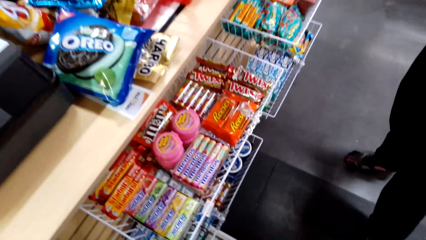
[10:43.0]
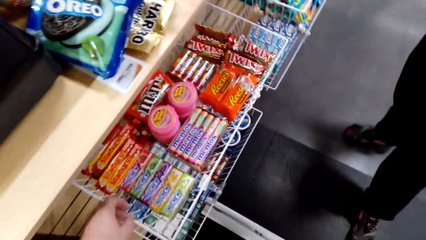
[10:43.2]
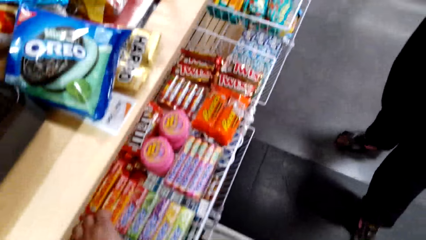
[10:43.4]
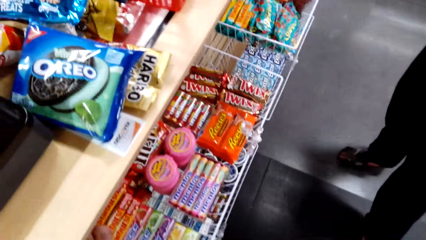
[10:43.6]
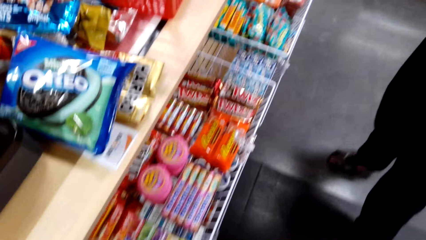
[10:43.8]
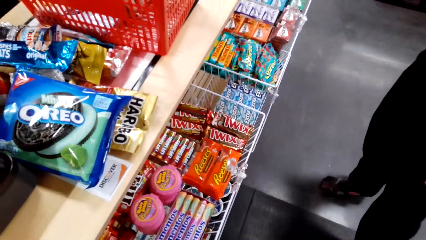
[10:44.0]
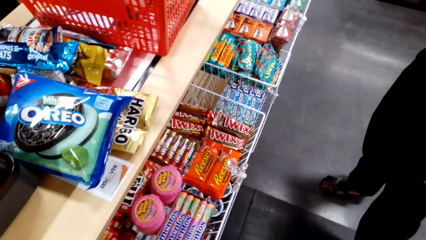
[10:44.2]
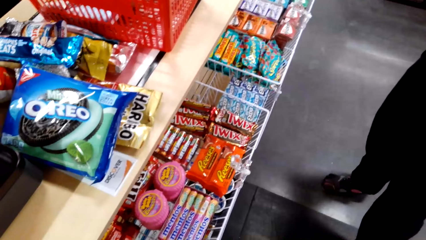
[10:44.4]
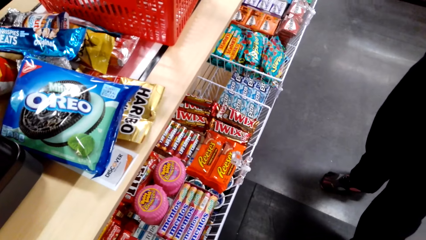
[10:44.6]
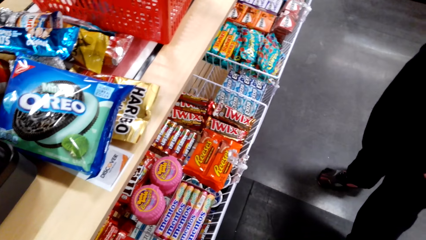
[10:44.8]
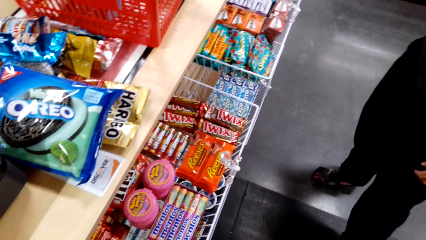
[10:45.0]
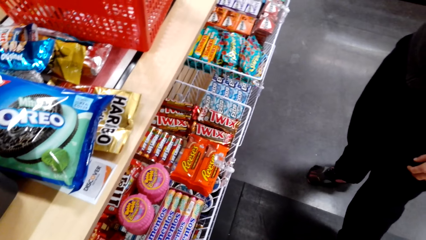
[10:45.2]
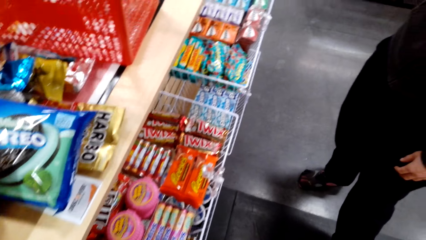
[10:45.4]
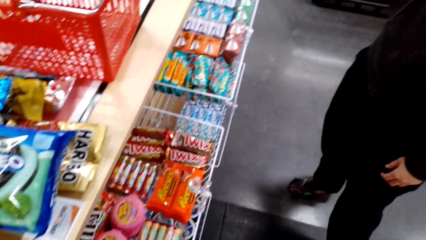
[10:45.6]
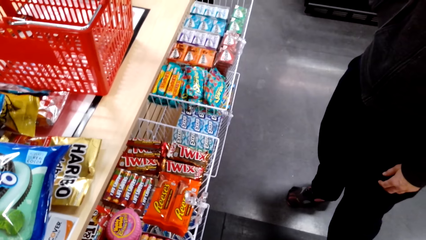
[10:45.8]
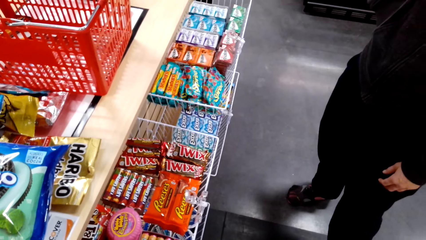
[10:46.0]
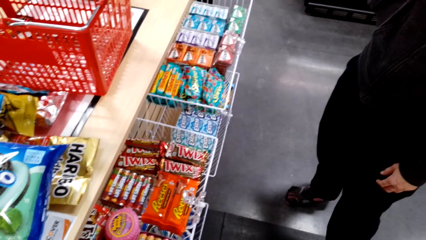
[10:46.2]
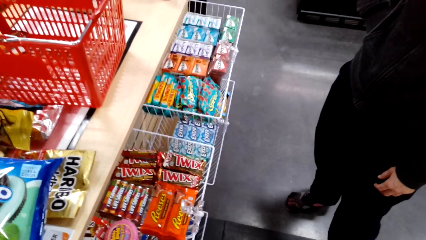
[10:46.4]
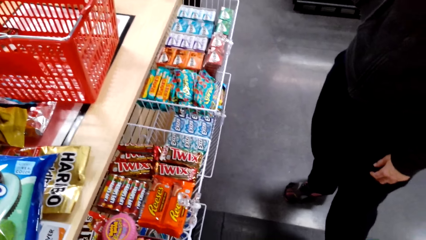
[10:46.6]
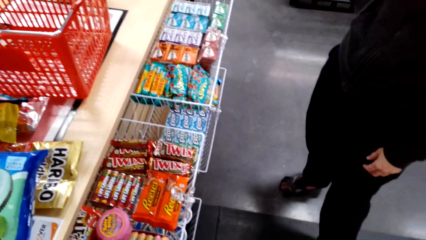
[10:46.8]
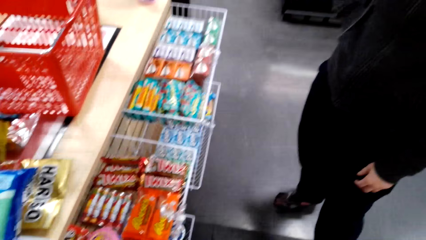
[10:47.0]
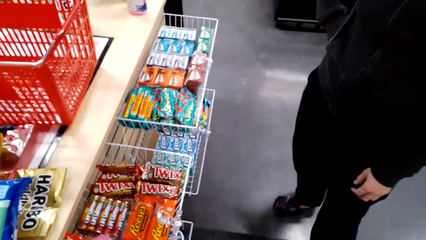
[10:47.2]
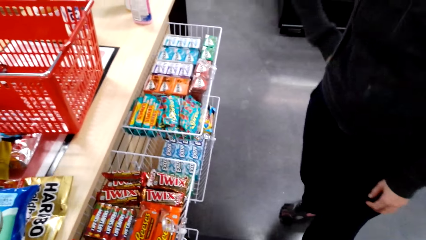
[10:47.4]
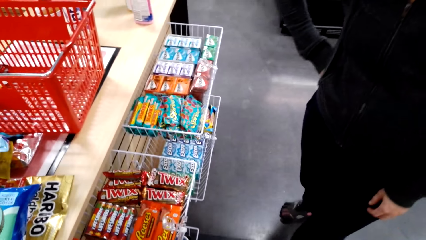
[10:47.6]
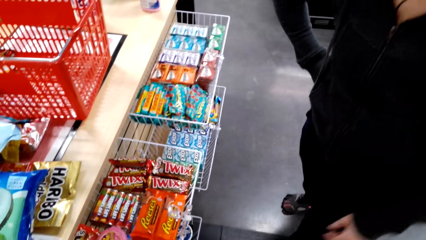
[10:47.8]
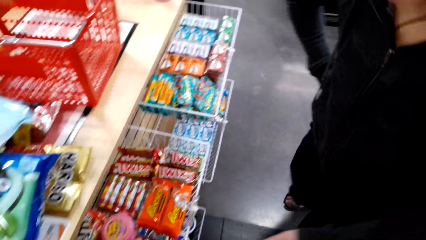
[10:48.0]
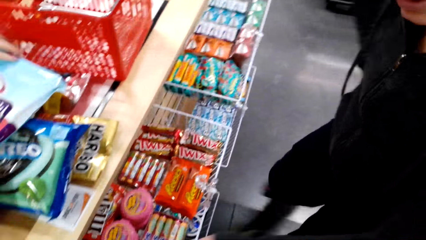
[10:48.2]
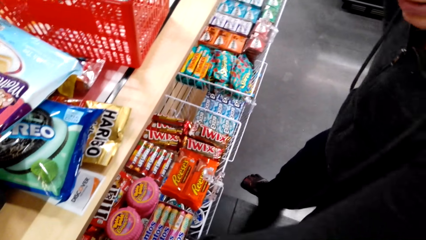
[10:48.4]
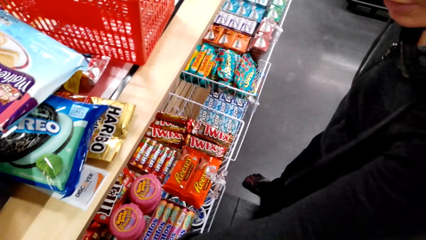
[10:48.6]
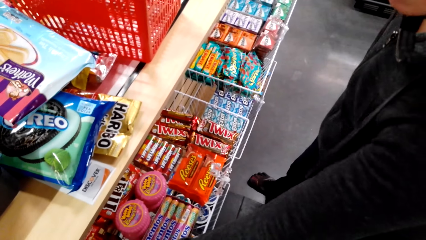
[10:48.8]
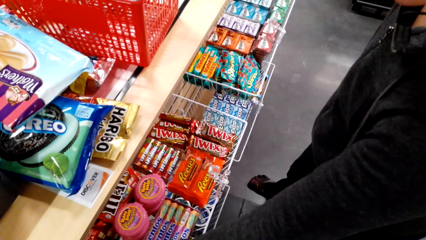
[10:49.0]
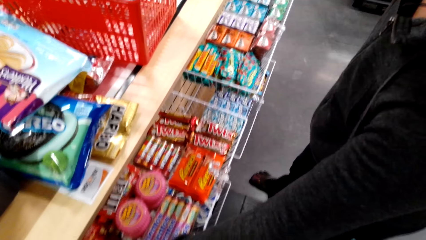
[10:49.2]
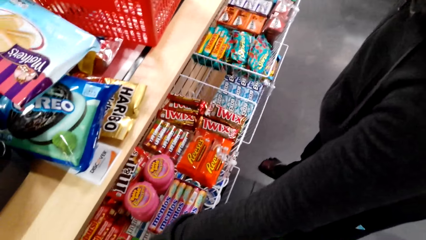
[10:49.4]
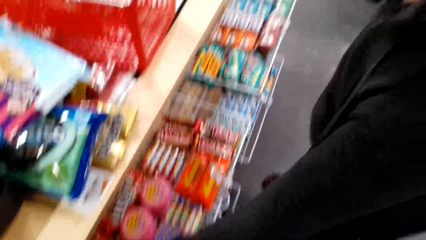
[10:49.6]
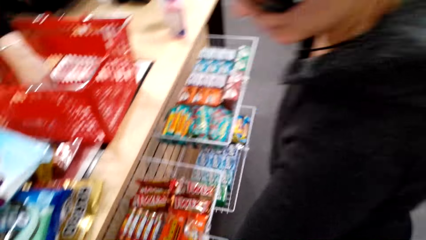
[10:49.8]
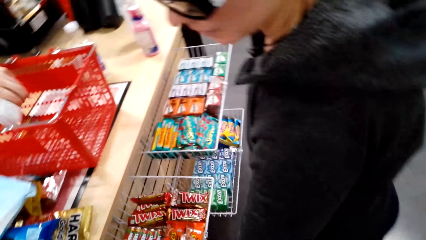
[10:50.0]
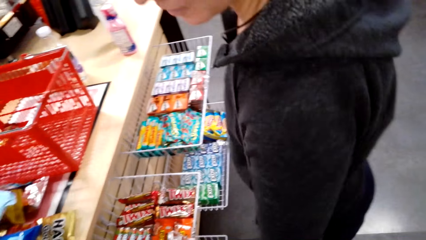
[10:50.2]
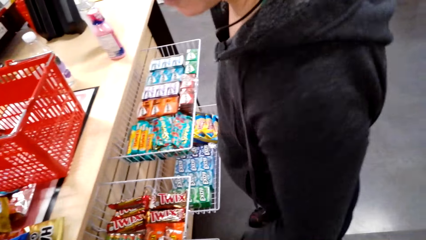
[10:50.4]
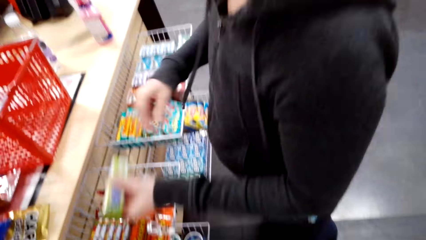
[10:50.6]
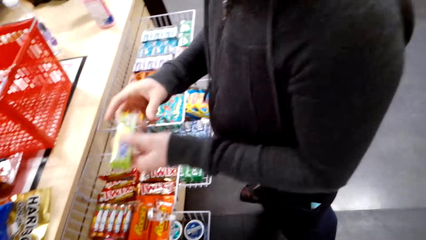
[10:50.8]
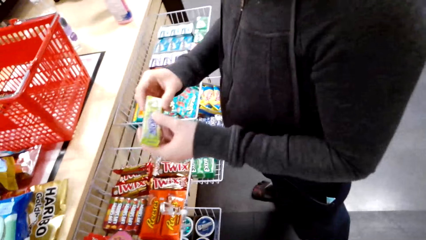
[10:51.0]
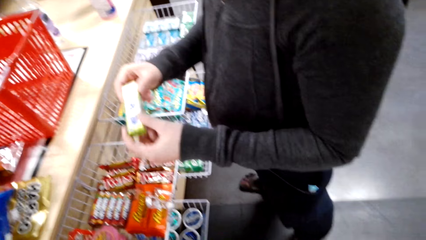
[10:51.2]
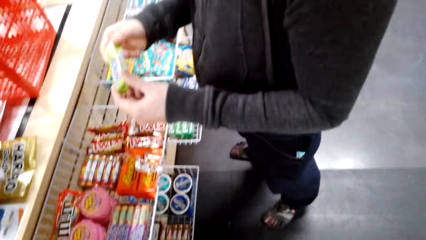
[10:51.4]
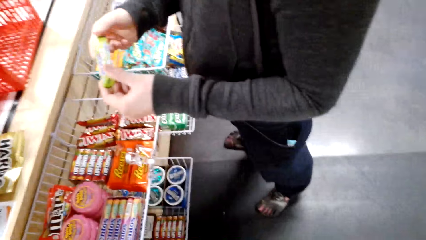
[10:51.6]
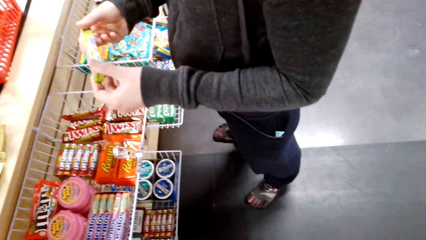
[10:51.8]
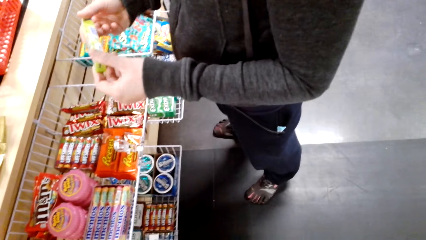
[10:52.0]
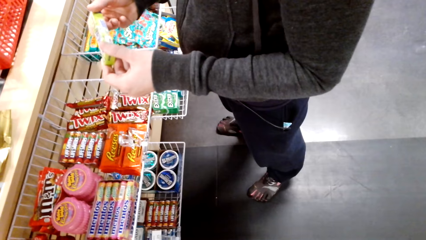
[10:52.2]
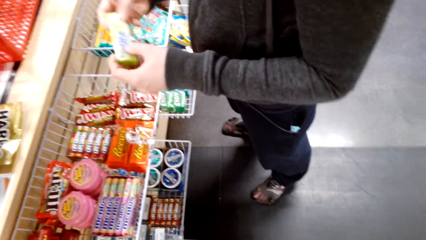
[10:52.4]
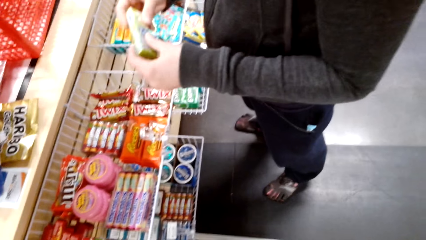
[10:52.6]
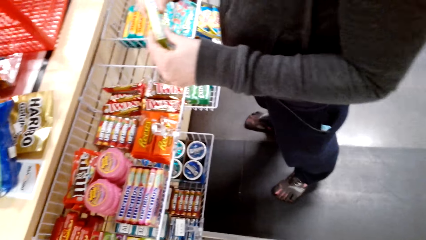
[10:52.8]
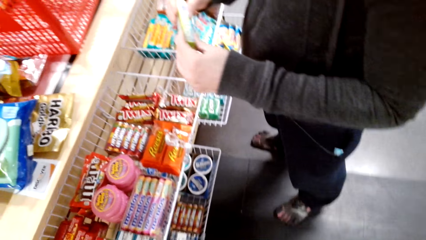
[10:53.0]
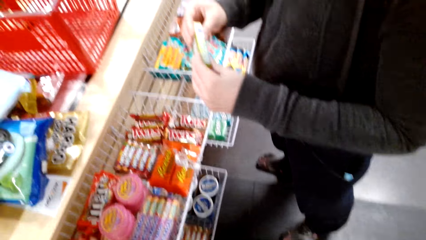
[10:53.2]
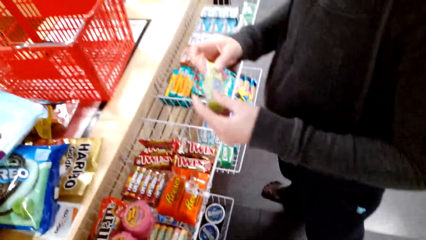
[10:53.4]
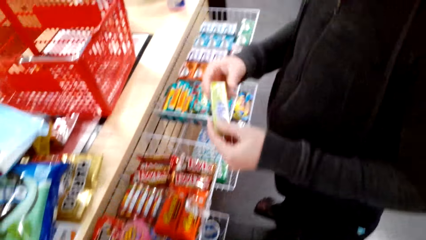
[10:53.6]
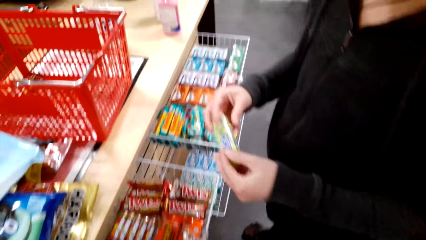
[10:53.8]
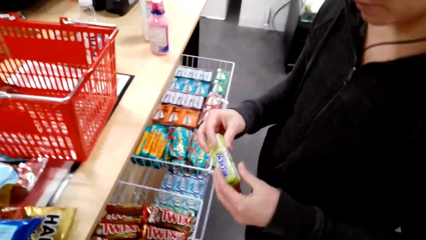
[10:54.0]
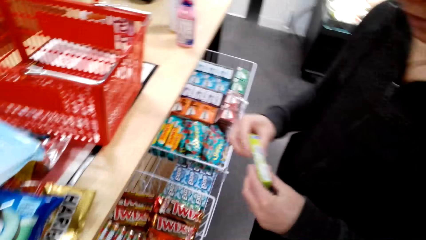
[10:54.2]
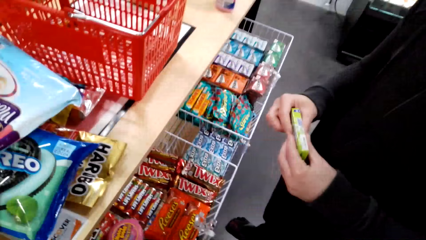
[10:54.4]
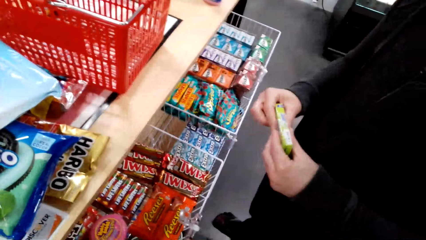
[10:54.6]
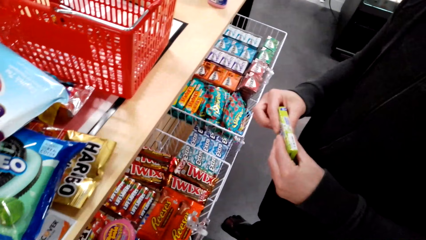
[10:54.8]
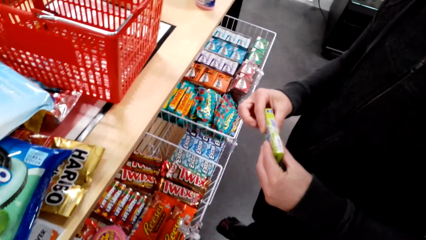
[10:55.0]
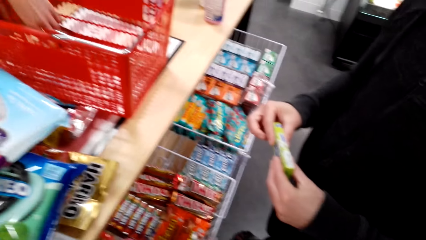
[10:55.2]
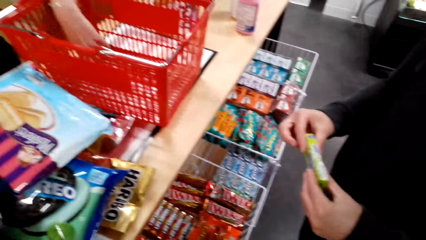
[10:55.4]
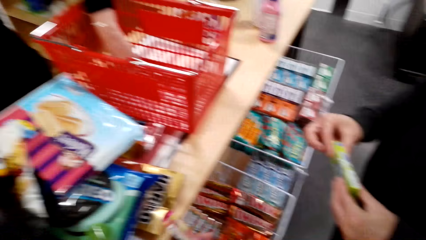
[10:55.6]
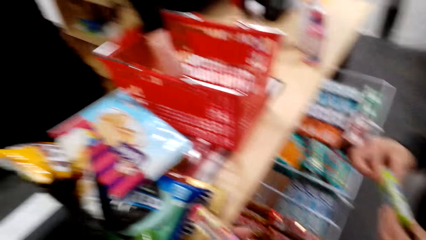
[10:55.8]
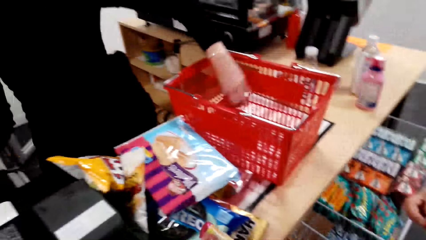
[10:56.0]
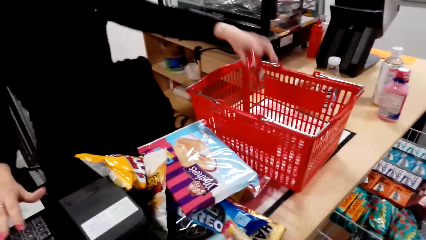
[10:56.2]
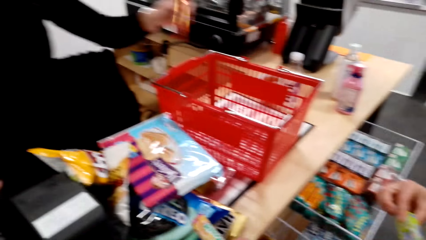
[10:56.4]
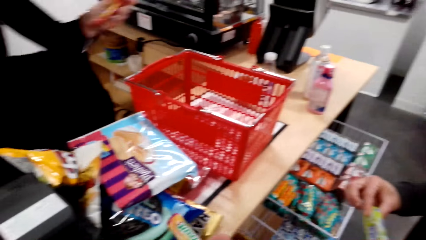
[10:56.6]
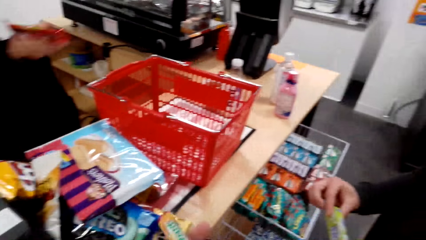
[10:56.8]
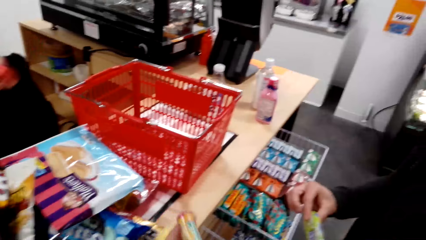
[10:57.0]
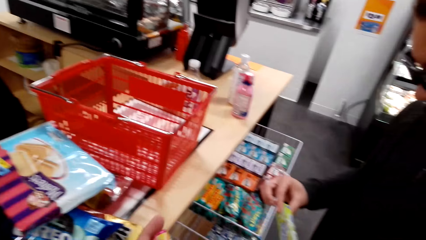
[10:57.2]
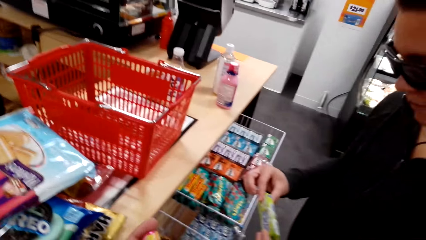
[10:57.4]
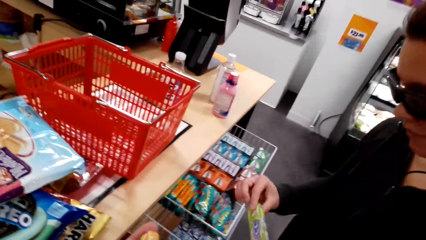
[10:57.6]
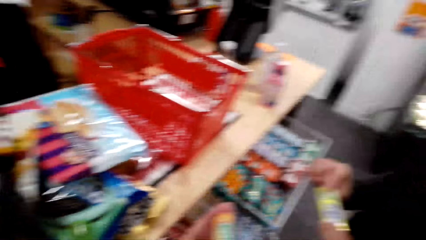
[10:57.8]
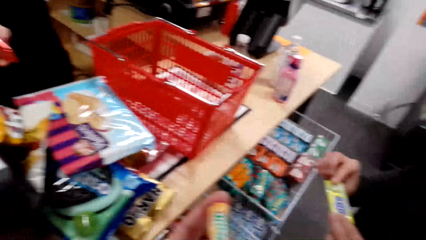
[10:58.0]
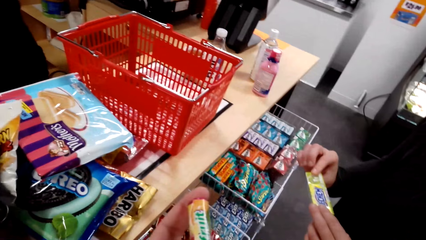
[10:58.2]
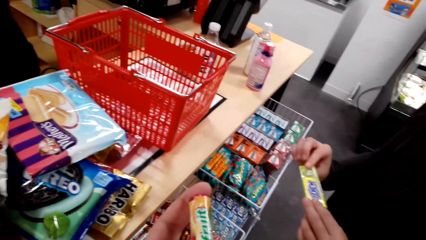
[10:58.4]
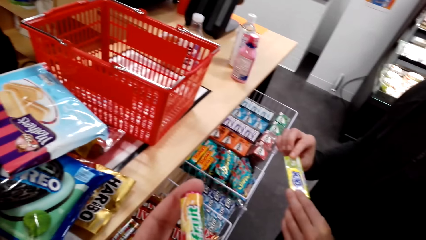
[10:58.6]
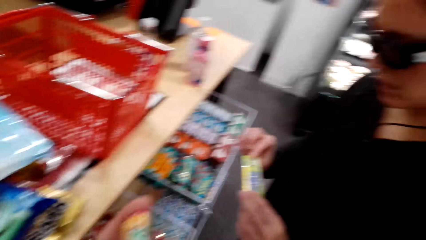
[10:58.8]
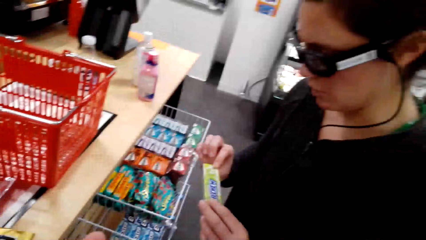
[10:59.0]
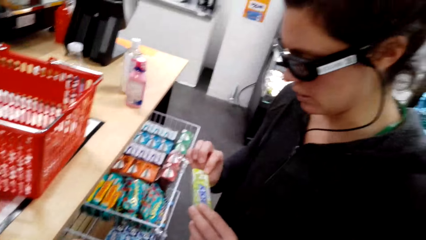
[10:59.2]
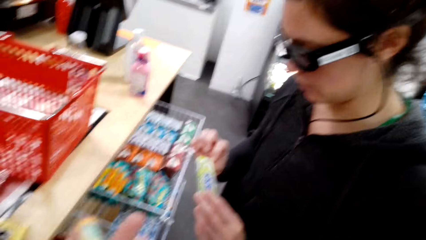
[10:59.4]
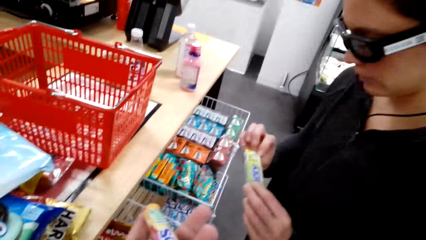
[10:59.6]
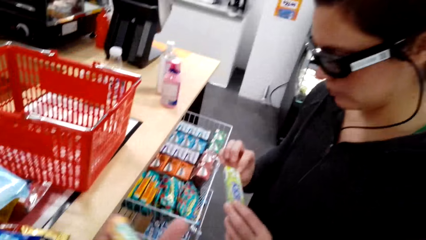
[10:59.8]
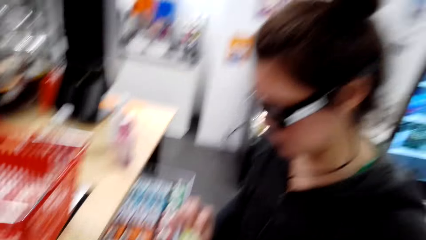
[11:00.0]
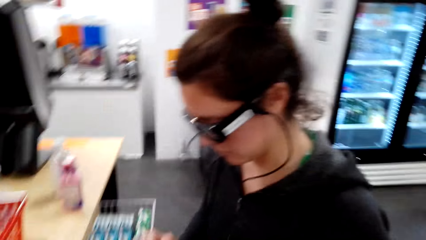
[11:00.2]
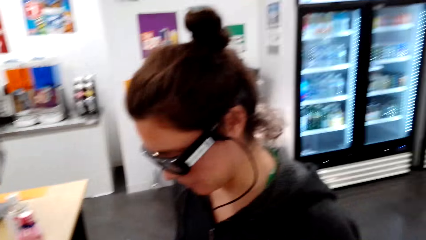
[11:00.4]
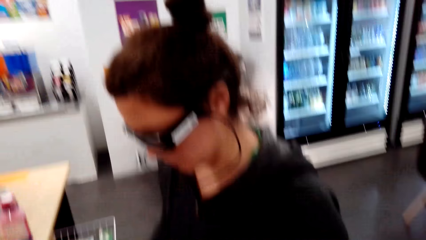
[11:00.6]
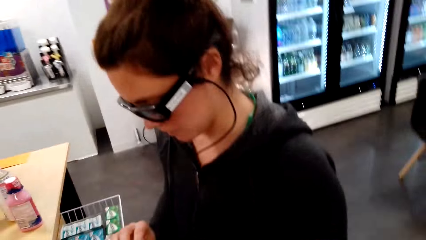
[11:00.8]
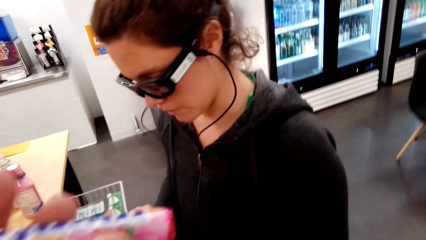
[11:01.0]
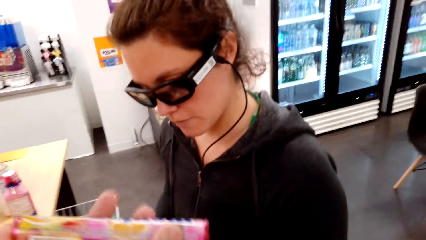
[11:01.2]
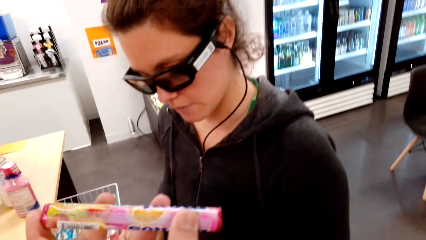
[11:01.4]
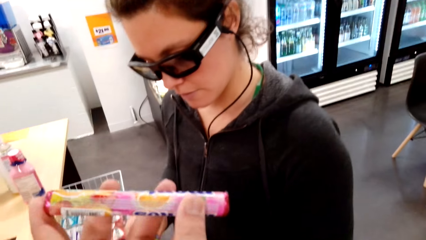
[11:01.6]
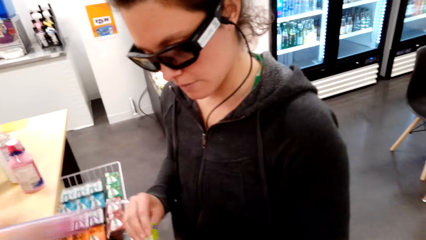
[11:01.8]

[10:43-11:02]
A woman puts the biscuits on the table. The camera wearer picks a pack from the shelf. A lady picks a pack from the shelf and looks round the pack. The lady holds a chewing gum. The camera wearer holds up the pack.
